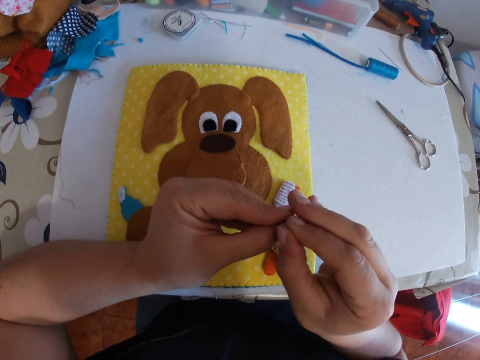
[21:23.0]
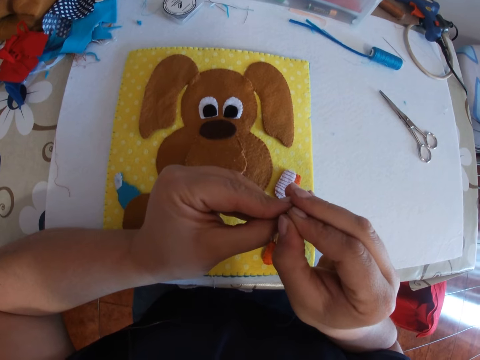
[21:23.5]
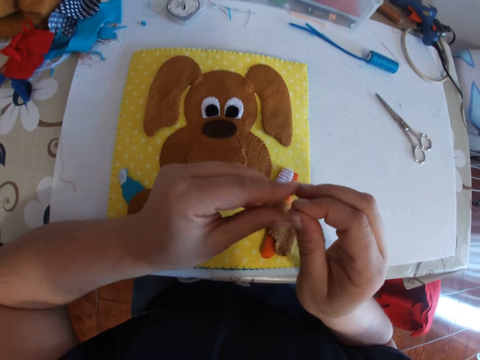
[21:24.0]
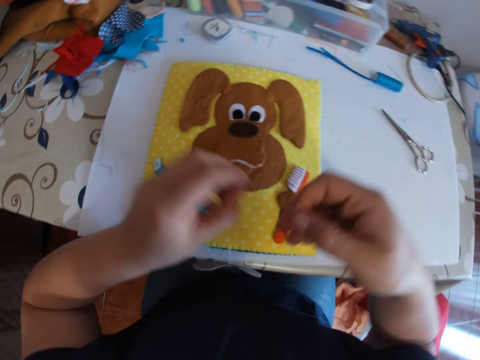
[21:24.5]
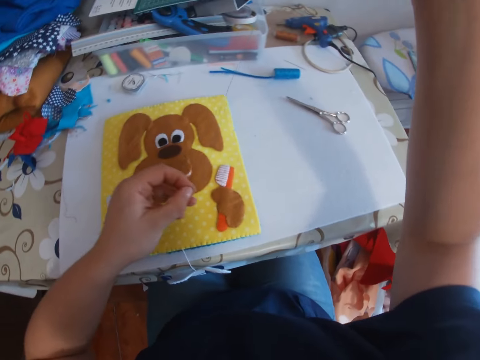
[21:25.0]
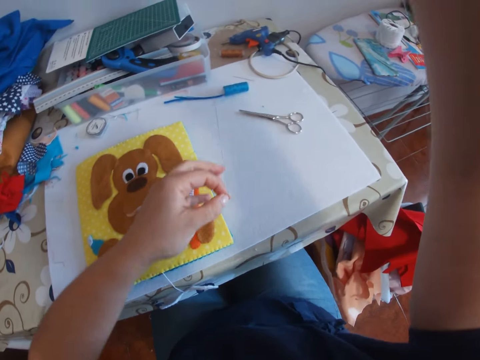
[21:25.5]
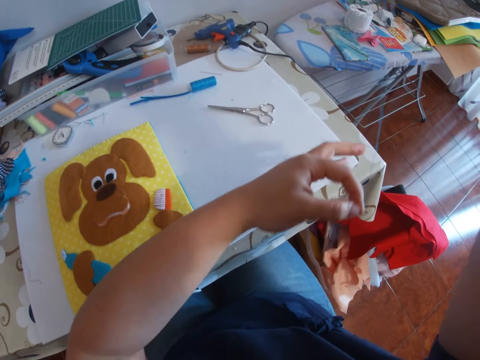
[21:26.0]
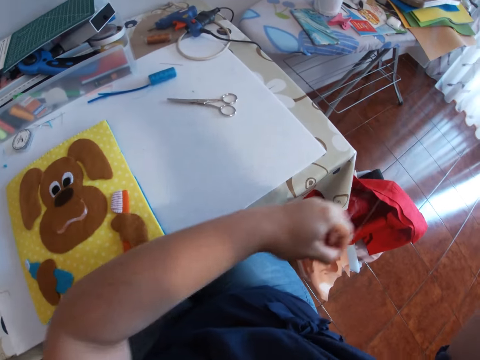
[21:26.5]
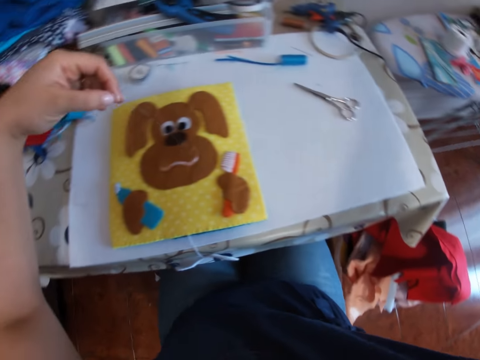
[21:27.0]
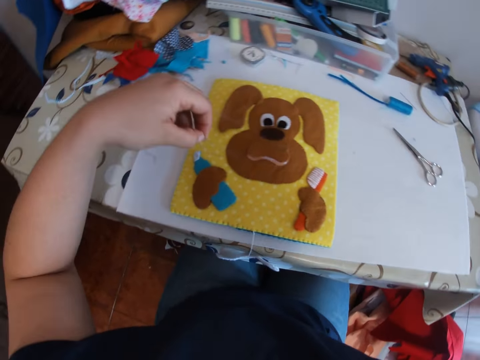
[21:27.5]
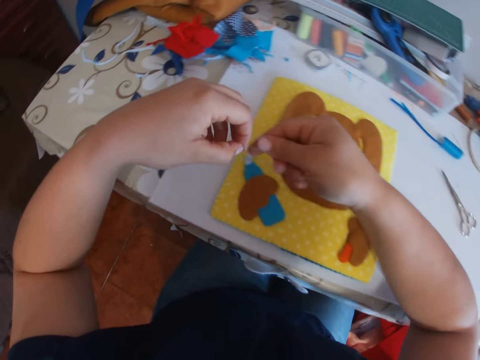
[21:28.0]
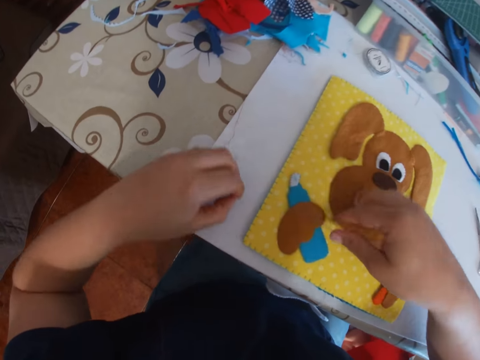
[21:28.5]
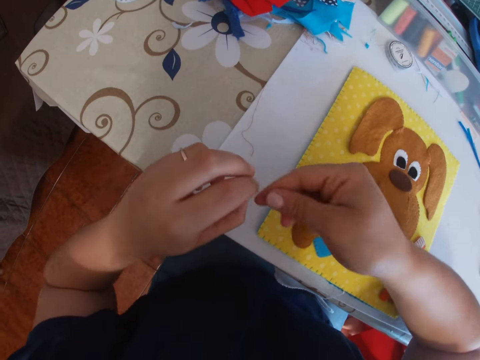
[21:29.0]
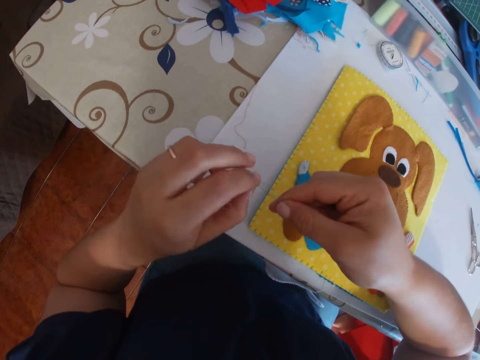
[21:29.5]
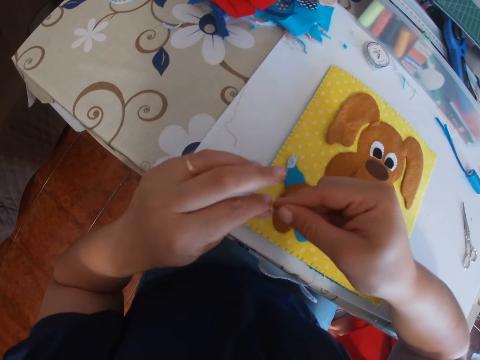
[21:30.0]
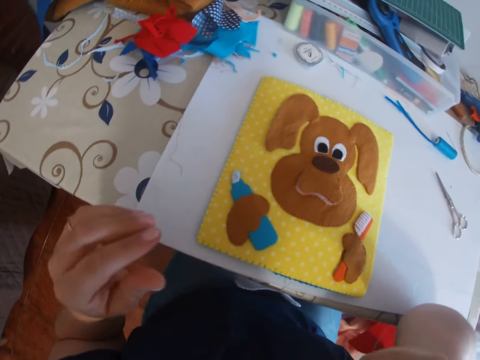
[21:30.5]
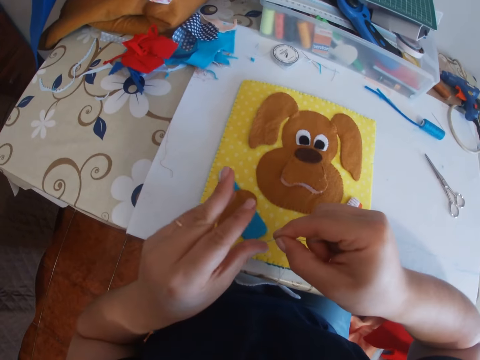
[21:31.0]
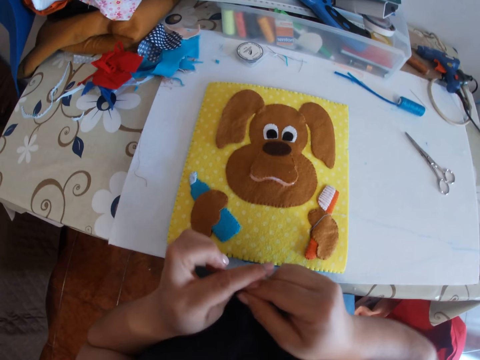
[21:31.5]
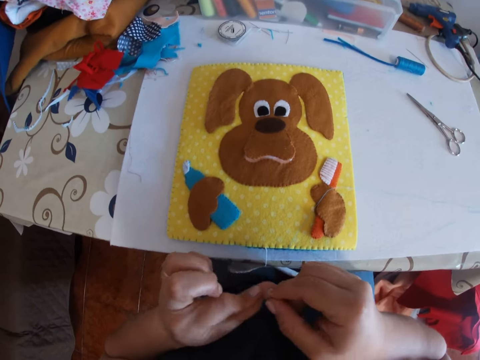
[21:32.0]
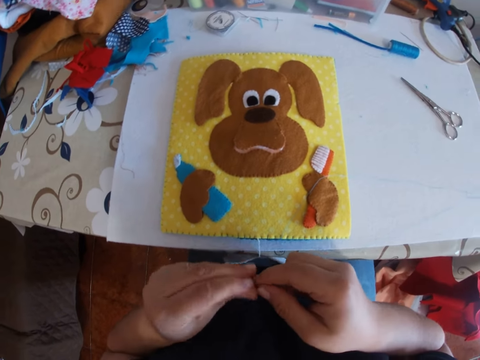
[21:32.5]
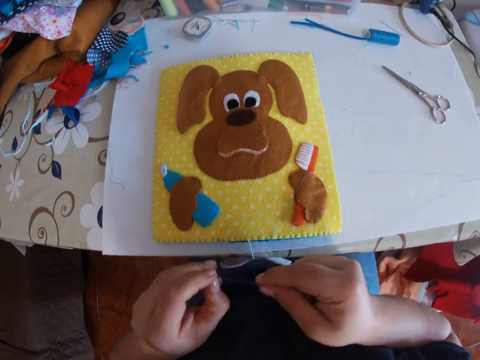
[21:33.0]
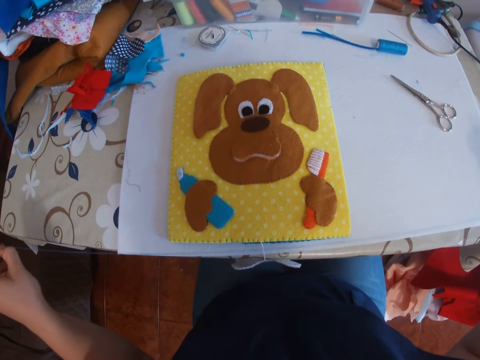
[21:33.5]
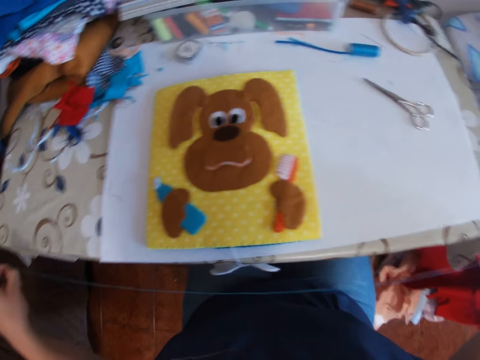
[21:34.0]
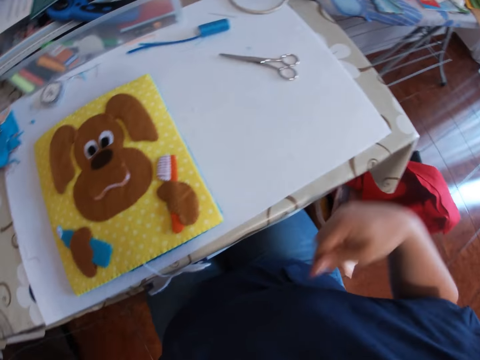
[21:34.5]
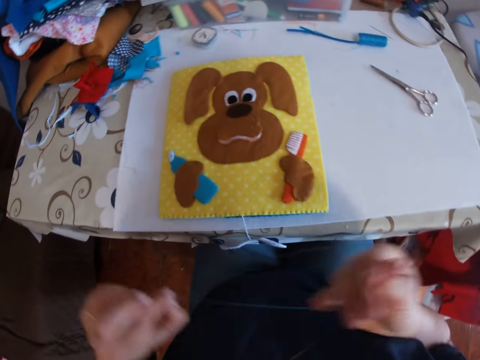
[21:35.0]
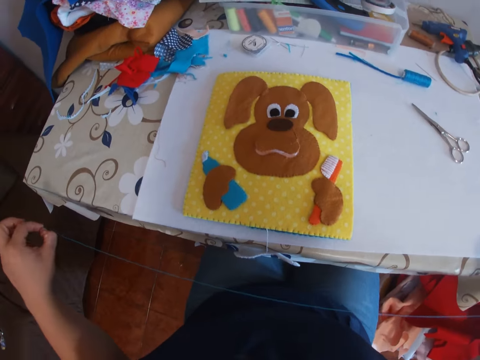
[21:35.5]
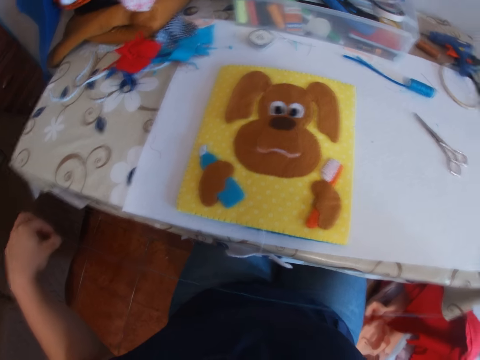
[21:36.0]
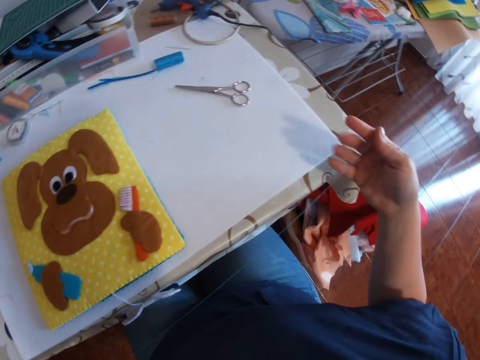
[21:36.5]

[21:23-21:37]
The camera wearer puts the thread inside the needle. They pull the thread. They tie the thread. They pull the thread.

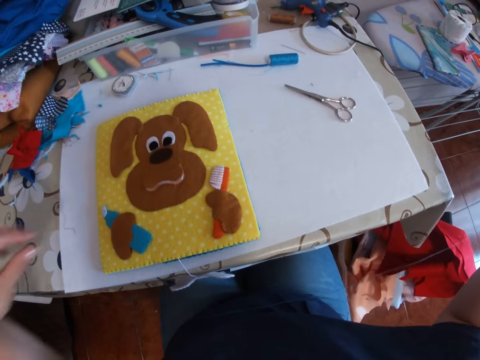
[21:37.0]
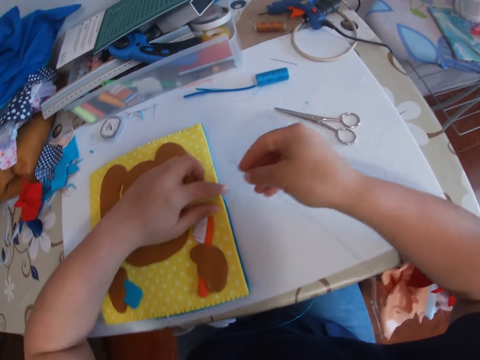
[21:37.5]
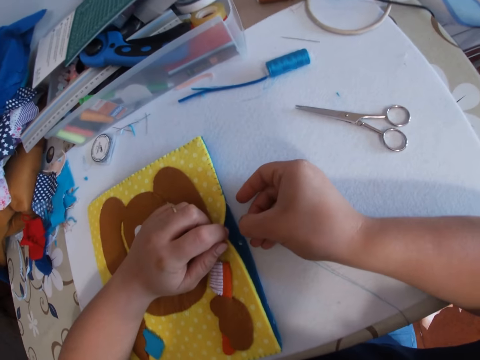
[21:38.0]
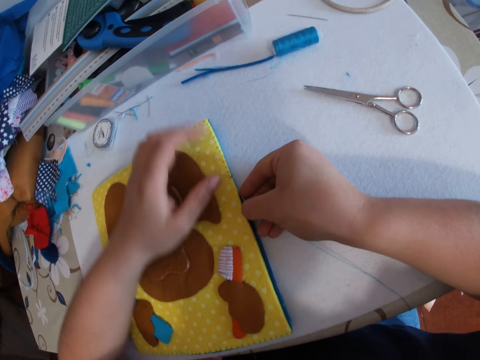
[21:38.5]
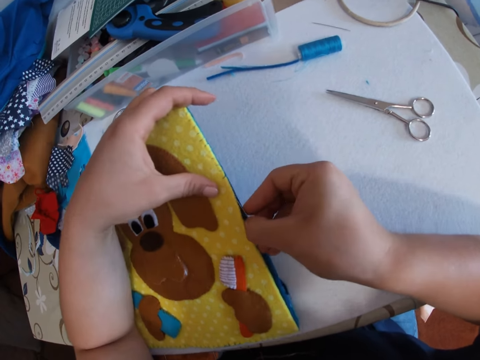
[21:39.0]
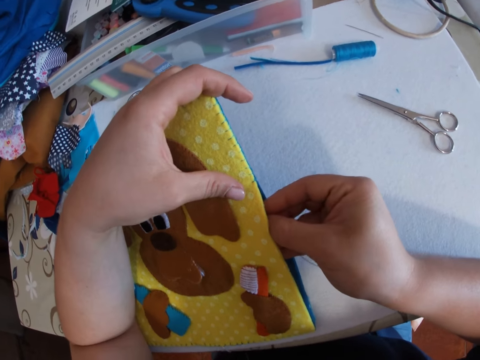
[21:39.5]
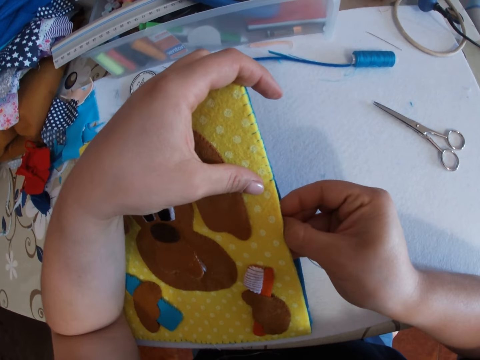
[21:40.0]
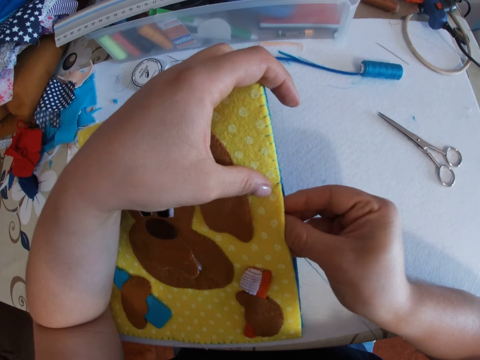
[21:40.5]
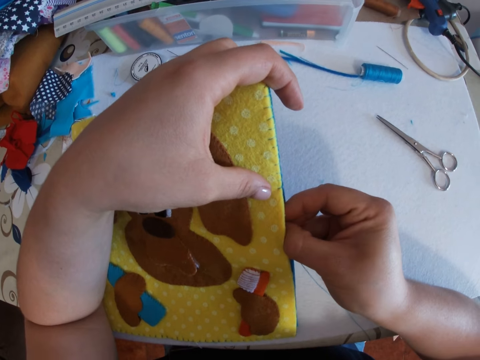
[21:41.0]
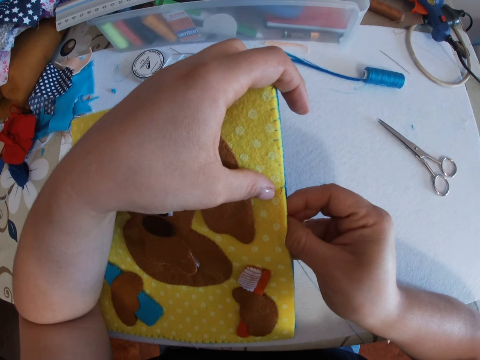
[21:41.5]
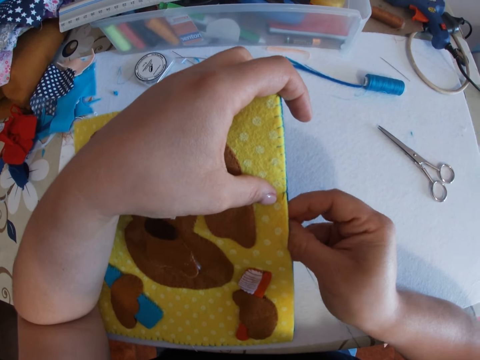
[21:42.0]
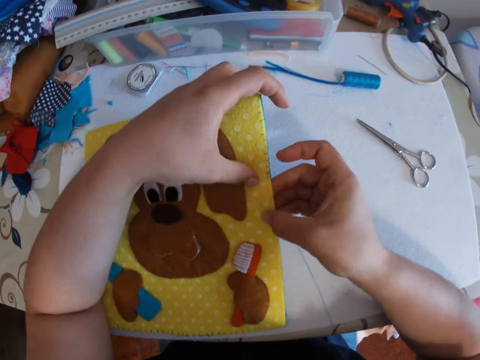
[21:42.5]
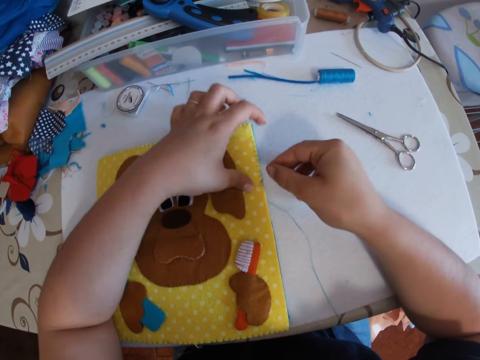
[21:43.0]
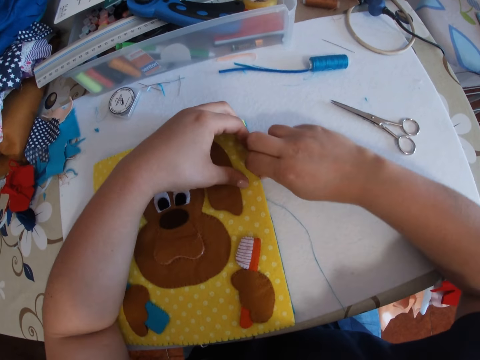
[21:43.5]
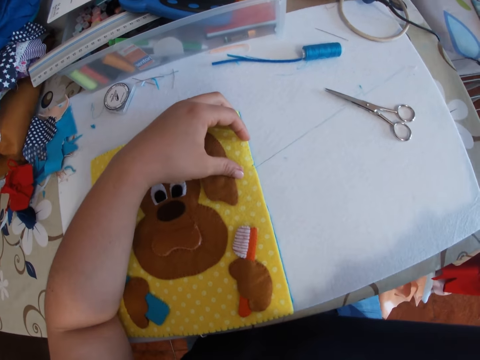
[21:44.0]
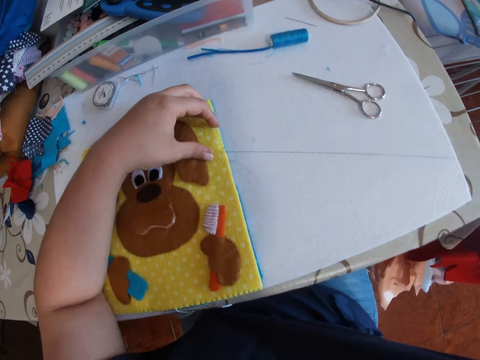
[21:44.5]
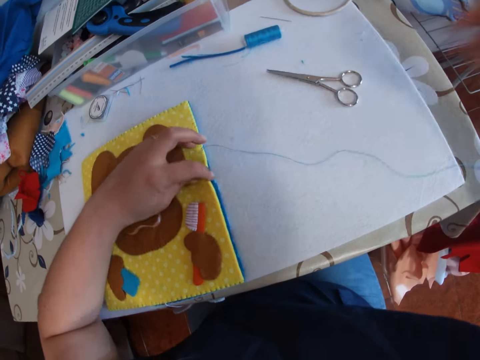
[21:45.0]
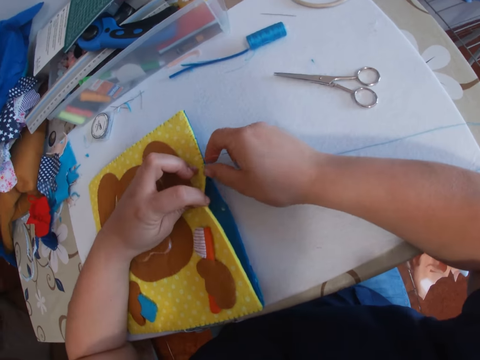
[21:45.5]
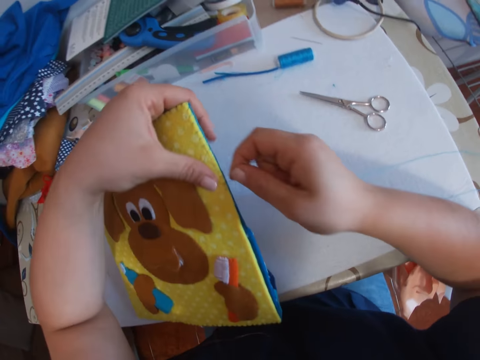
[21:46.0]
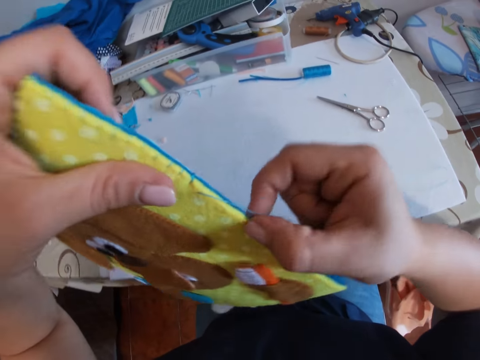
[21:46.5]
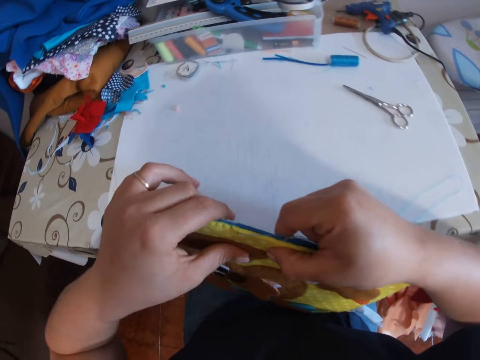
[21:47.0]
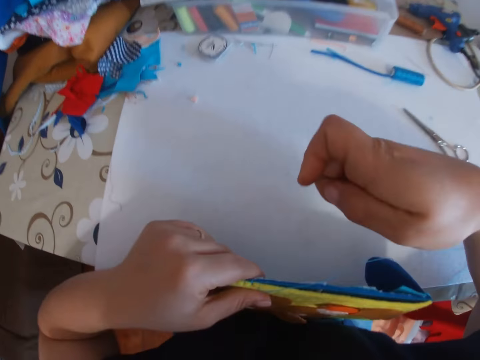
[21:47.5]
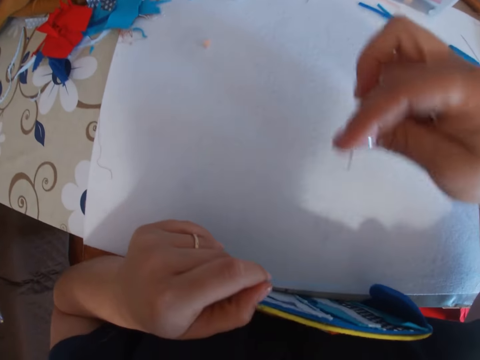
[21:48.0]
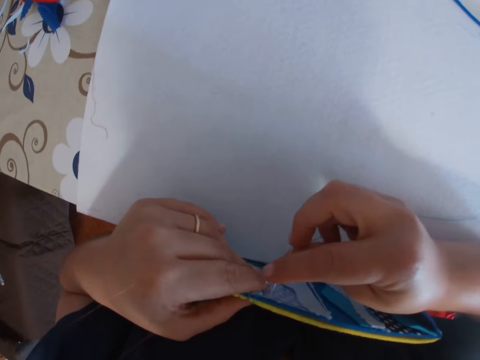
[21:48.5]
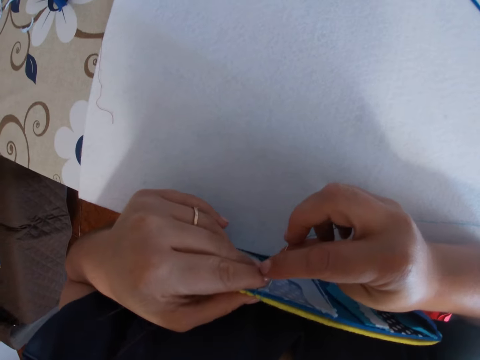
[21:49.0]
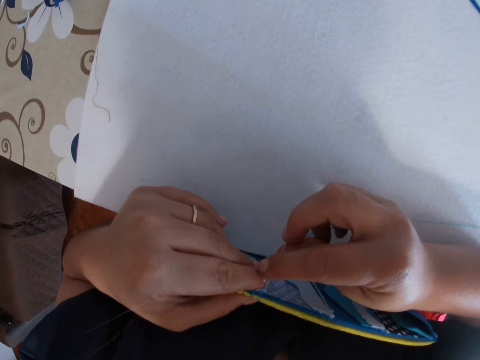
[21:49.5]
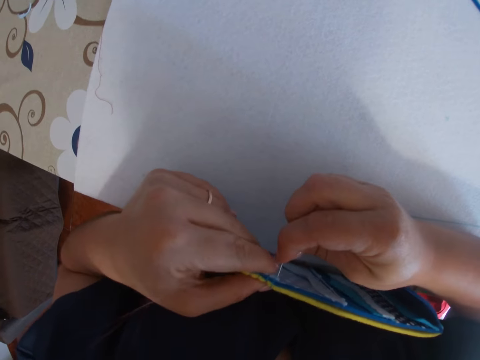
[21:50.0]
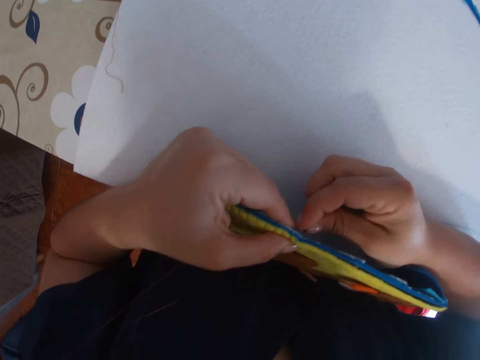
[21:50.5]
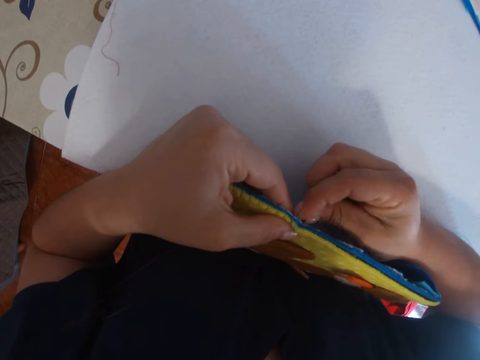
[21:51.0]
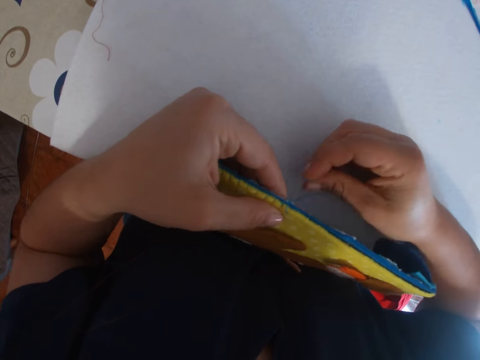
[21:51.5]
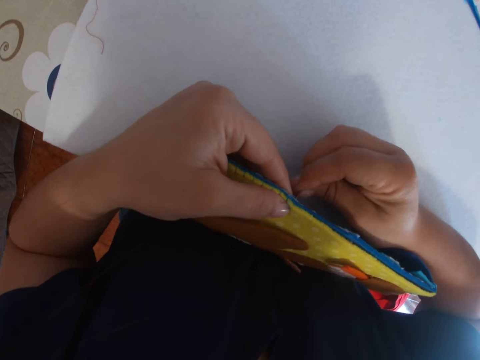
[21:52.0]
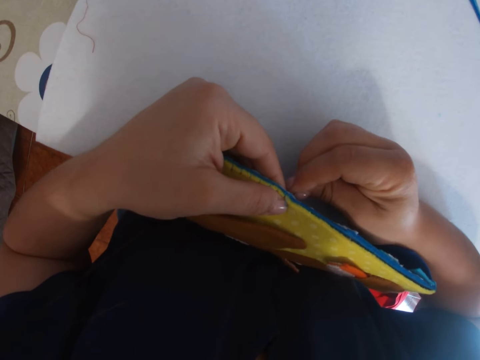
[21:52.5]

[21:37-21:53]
The camera wearer sews a piece of cloth with a needle. They adjust the craft.
